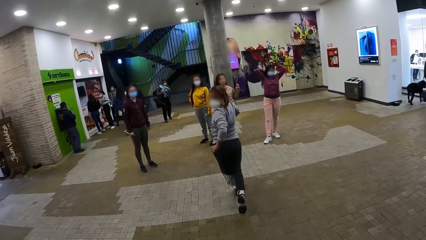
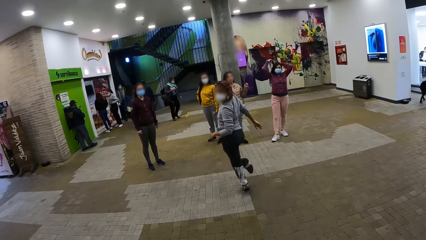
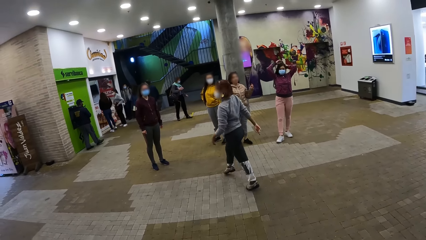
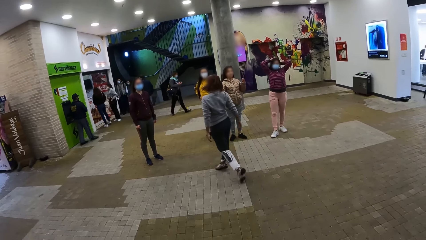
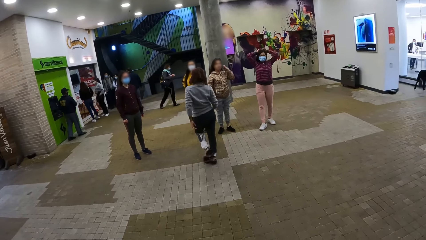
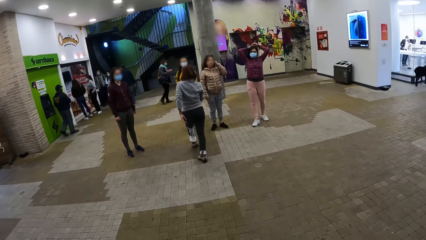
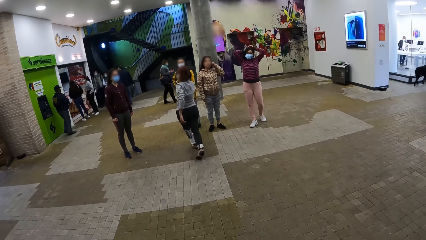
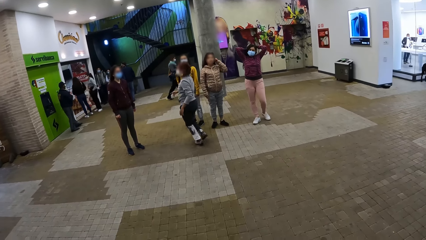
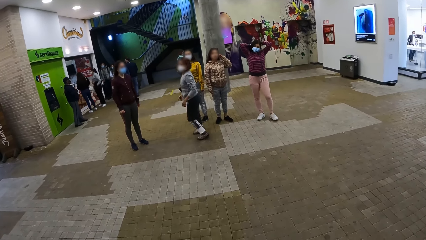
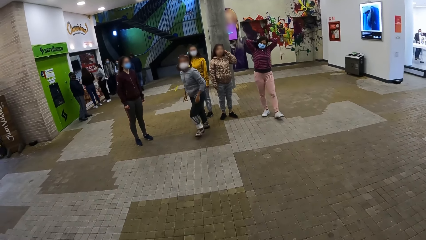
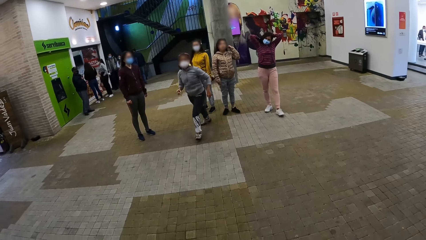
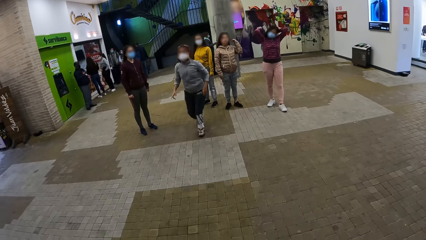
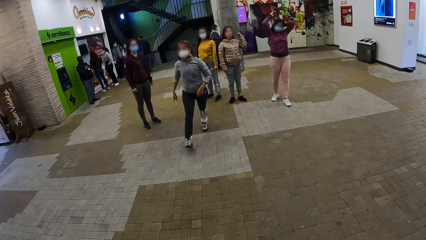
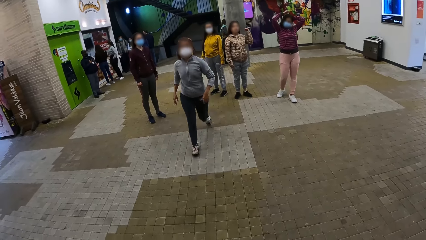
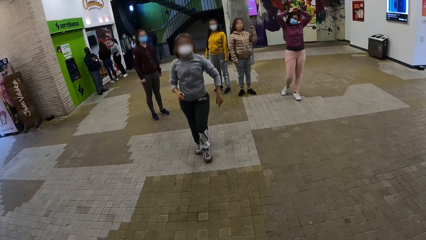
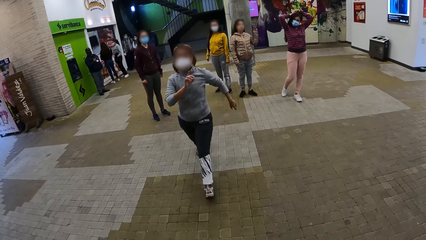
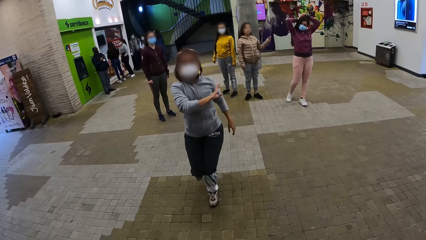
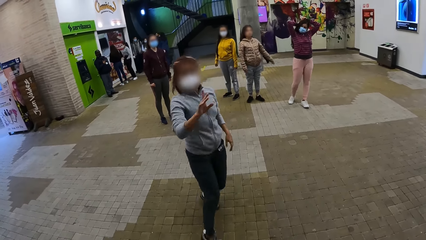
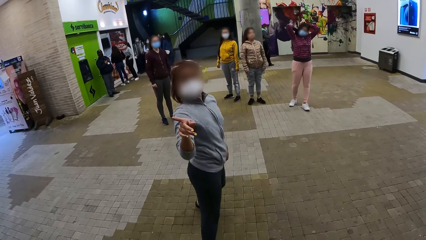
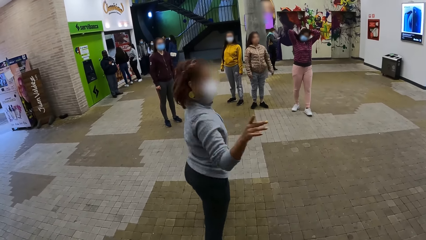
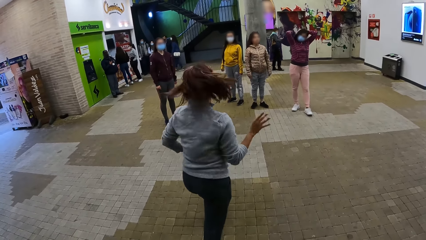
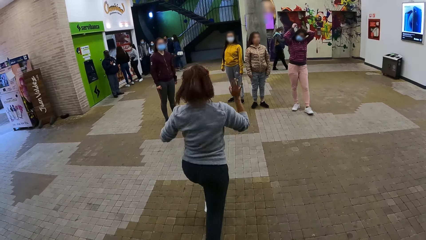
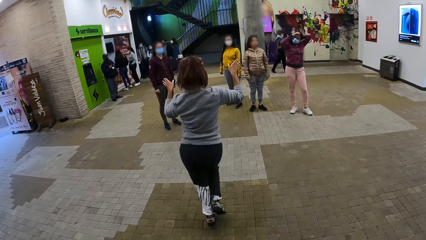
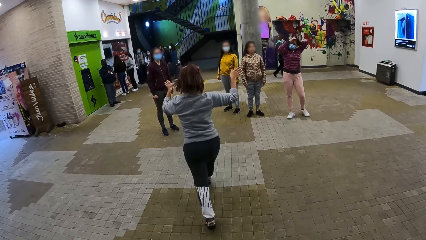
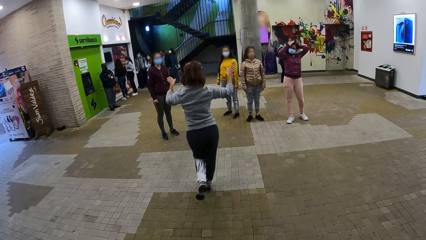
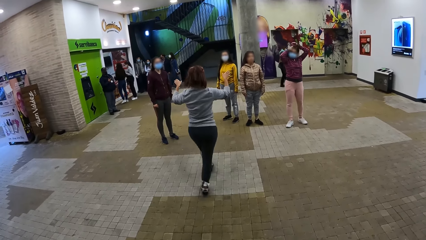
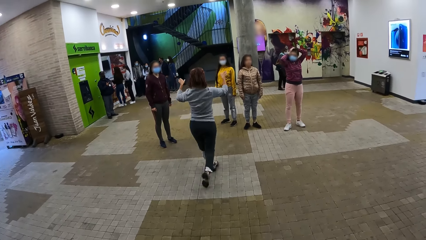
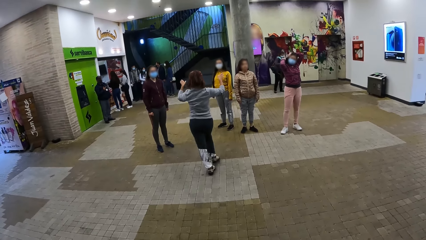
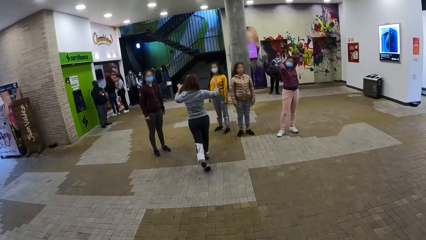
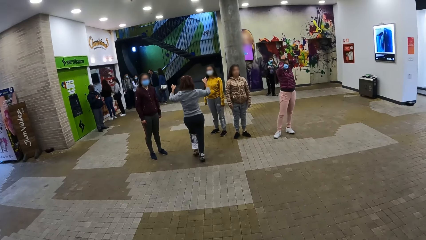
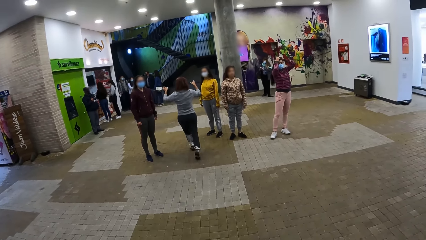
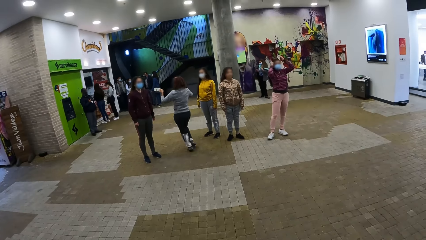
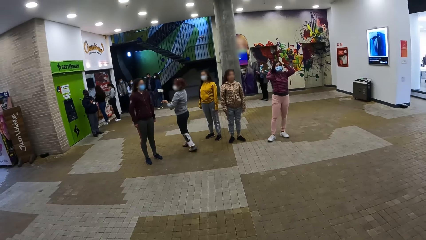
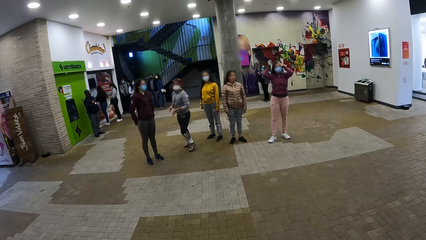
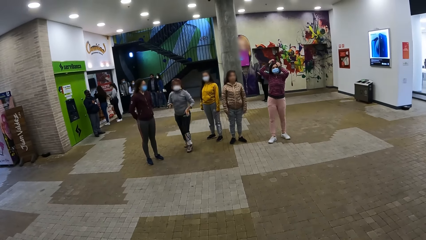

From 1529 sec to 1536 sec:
The camera wearer looks at women dancing.

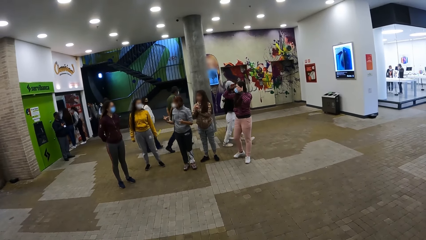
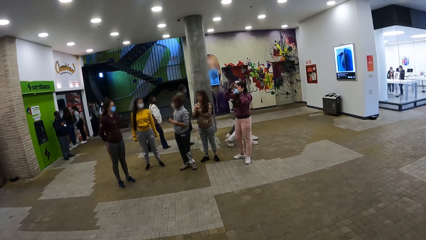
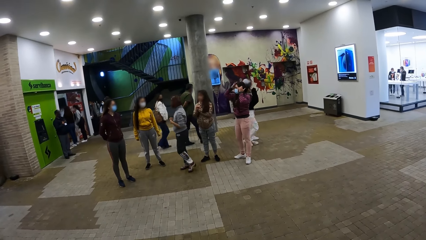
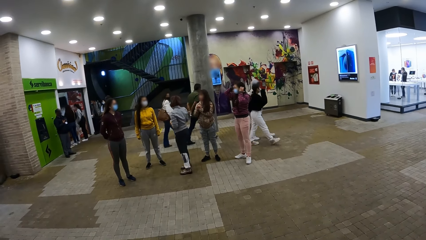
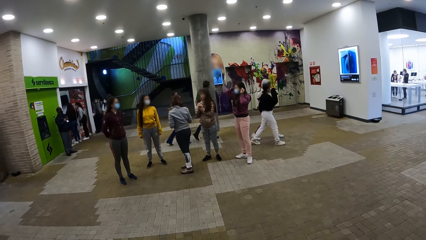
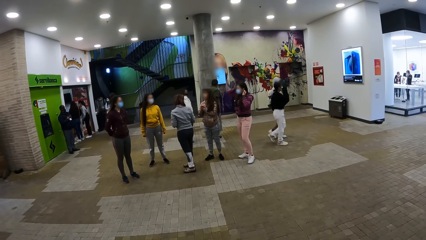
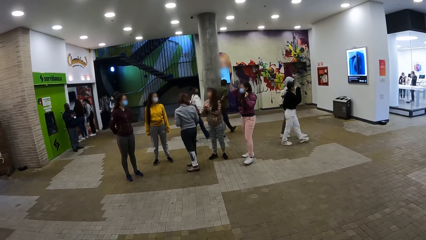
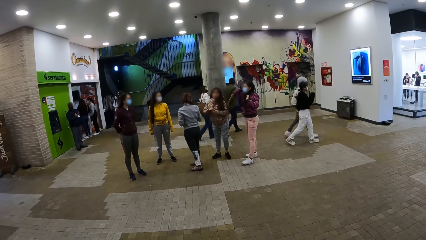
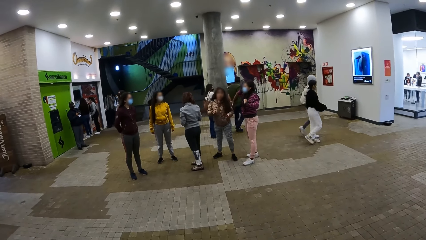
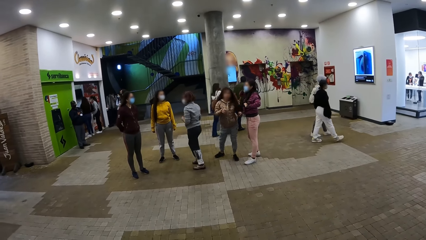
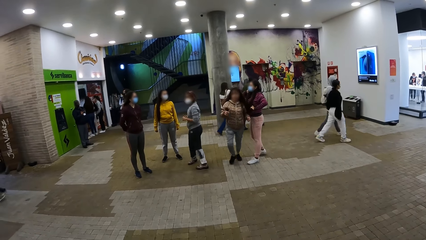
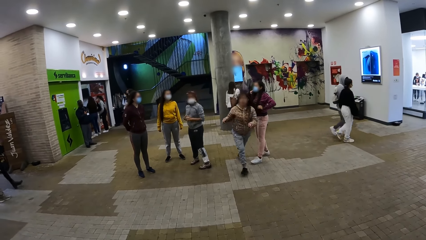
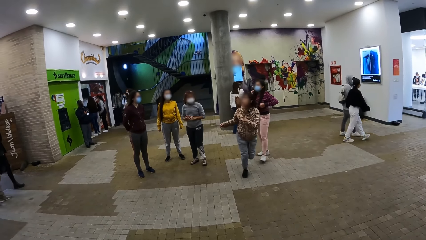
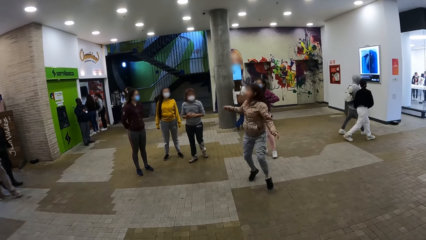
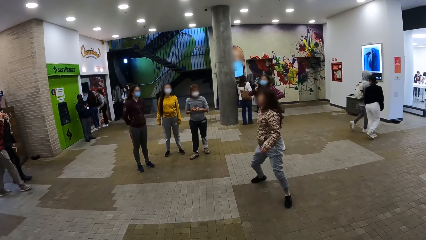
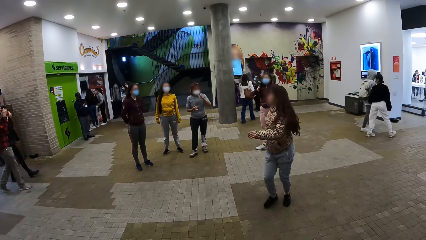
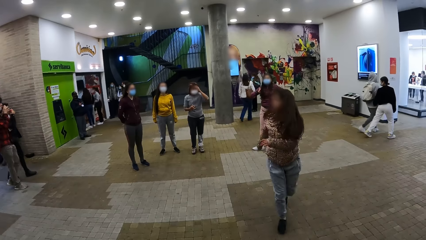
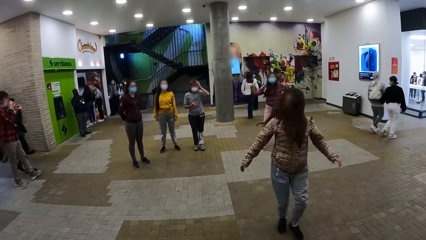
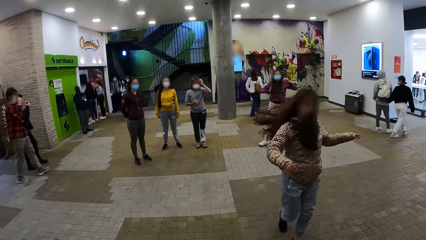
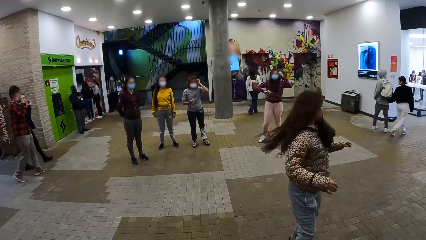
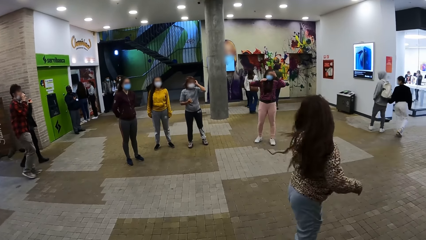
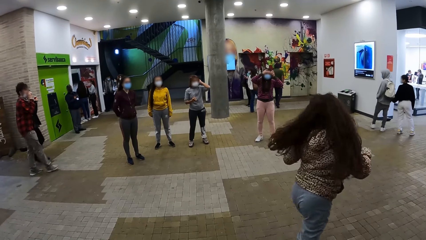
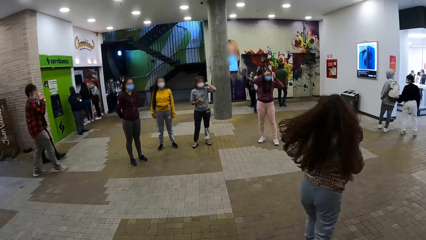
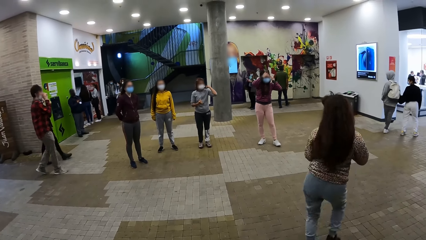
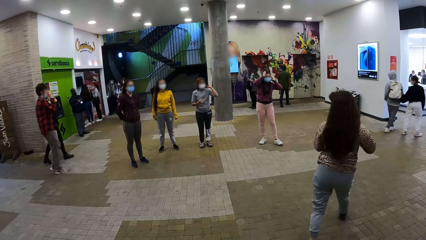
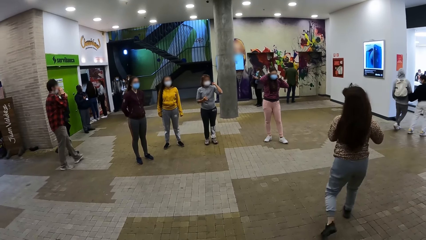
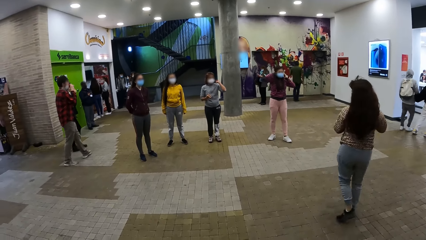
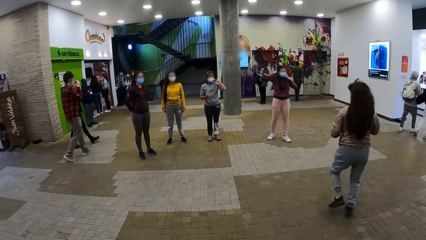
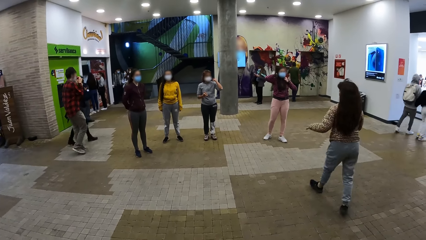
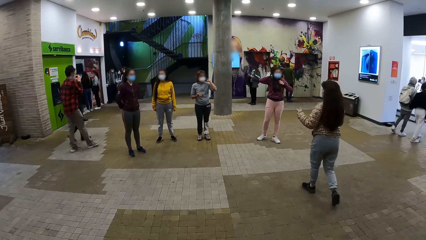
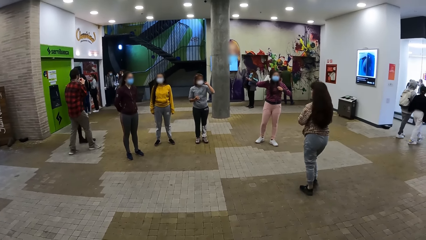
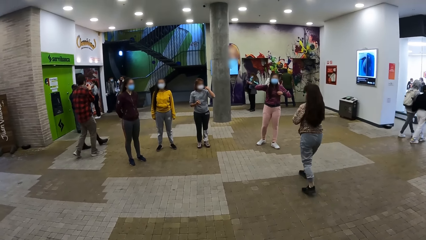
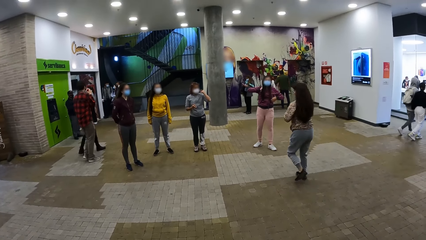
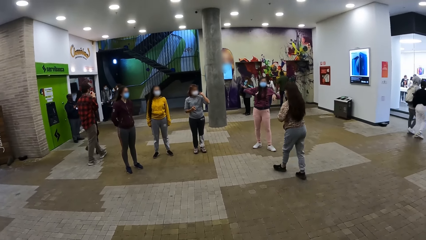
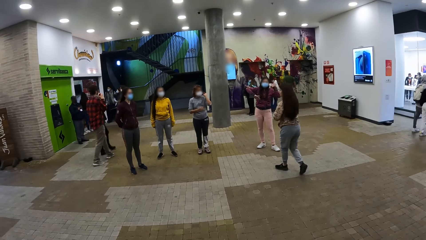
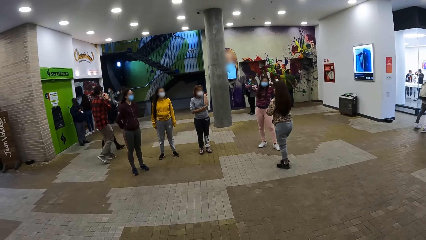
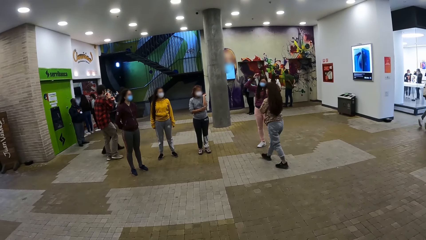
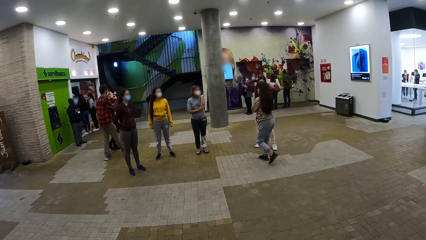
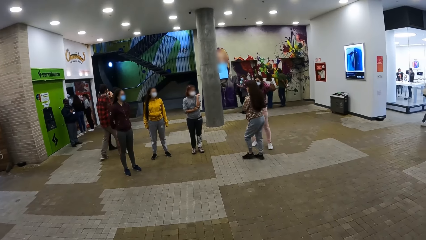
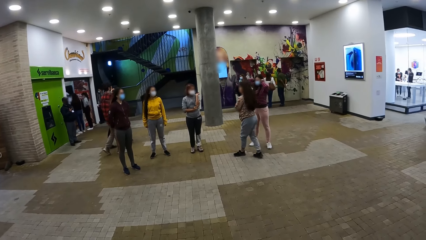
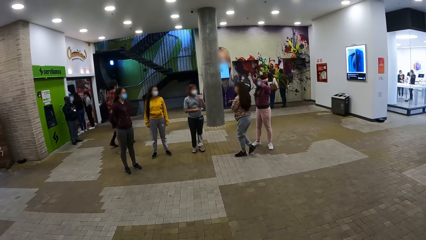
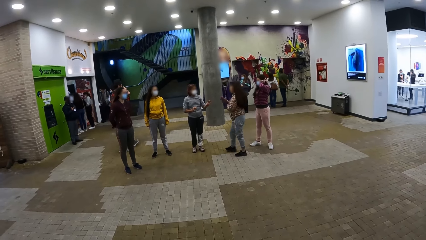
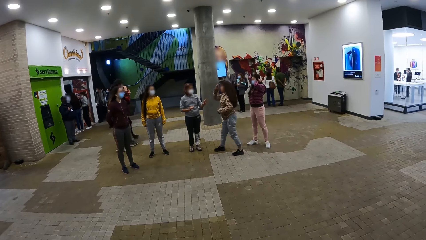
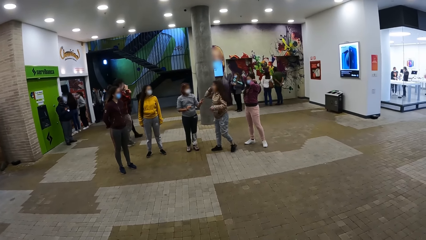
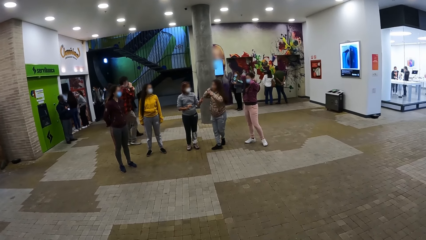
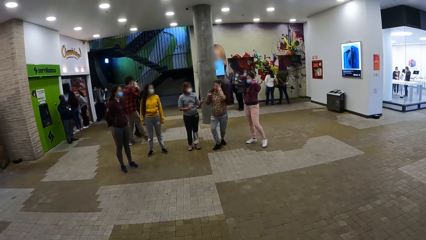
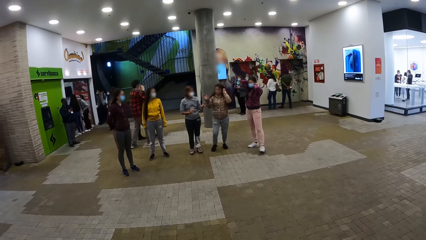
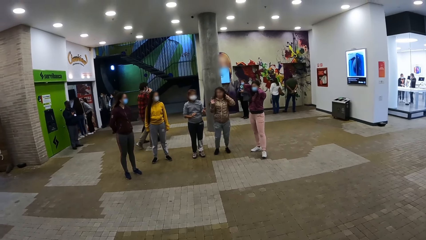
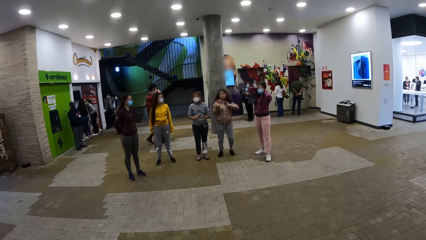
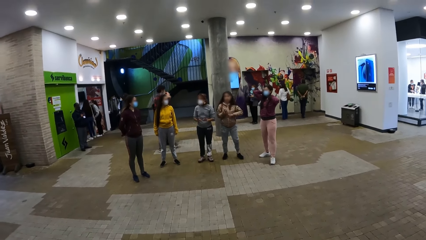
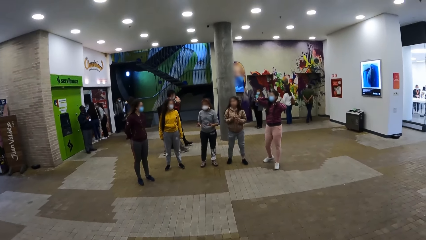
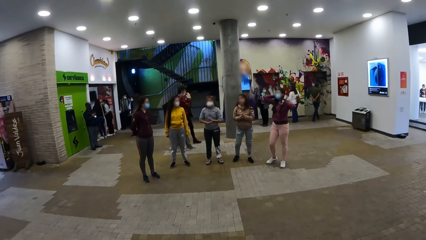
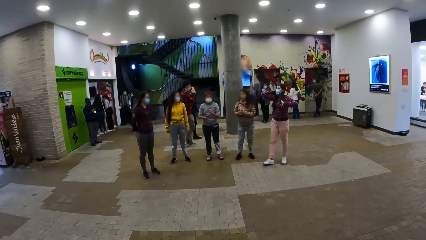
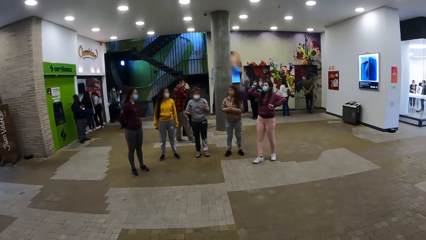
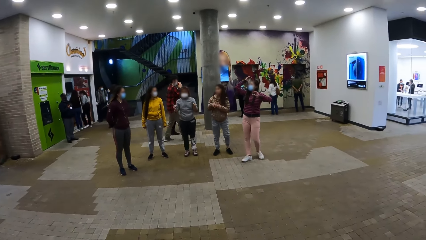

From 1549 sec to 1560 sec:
A singer dances around.
